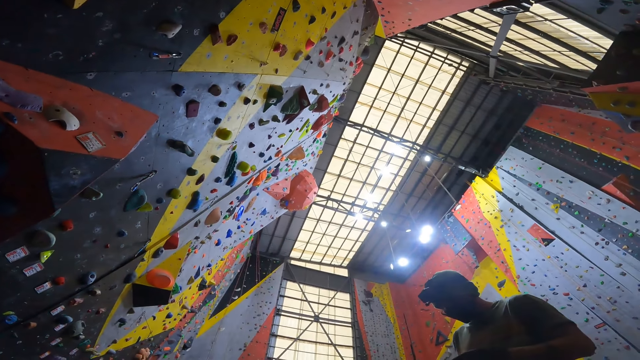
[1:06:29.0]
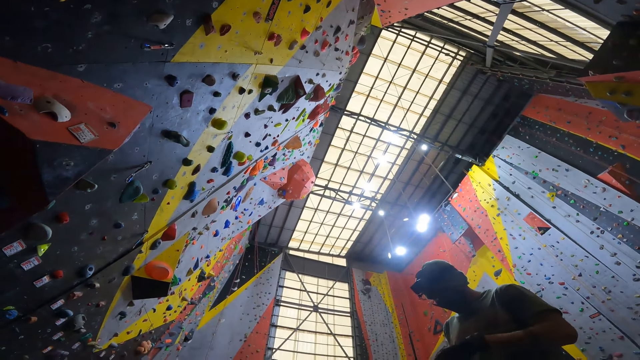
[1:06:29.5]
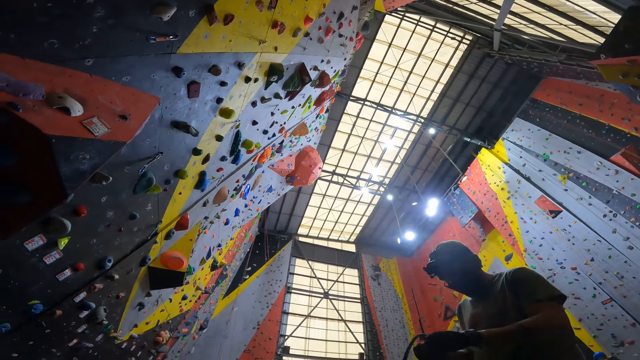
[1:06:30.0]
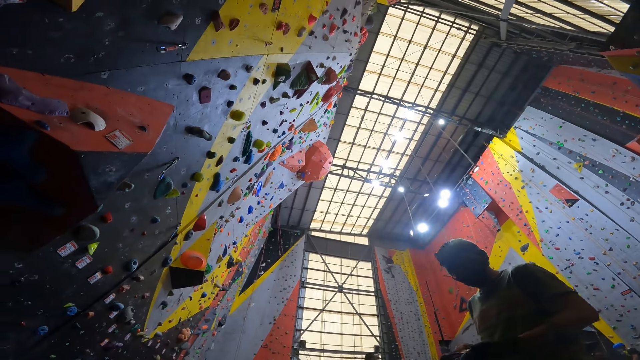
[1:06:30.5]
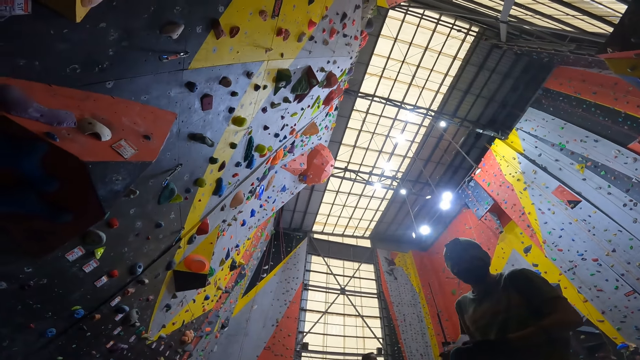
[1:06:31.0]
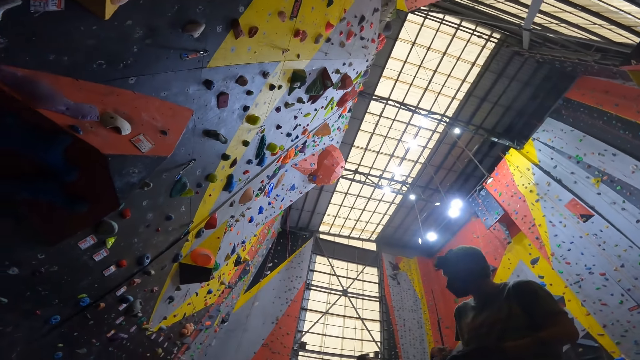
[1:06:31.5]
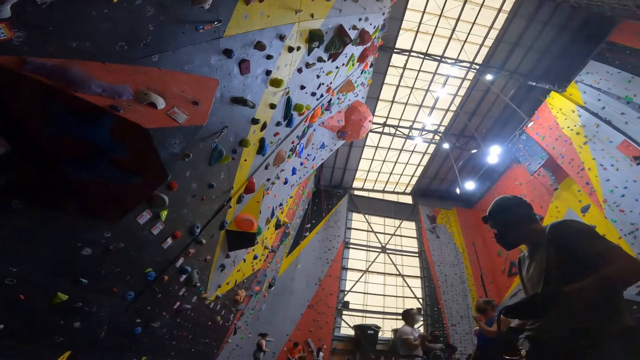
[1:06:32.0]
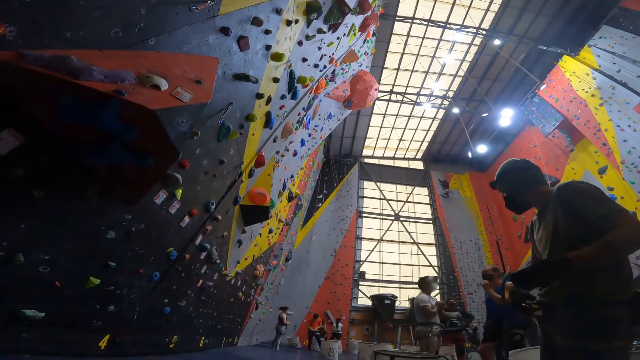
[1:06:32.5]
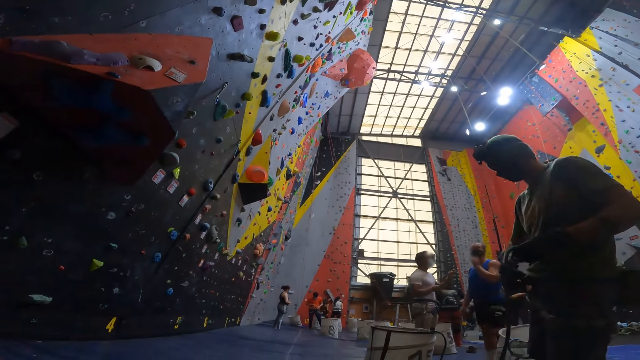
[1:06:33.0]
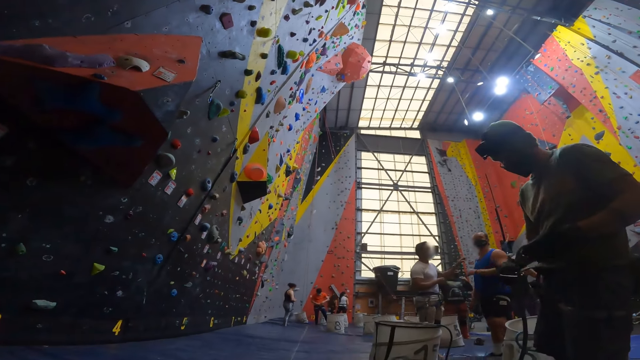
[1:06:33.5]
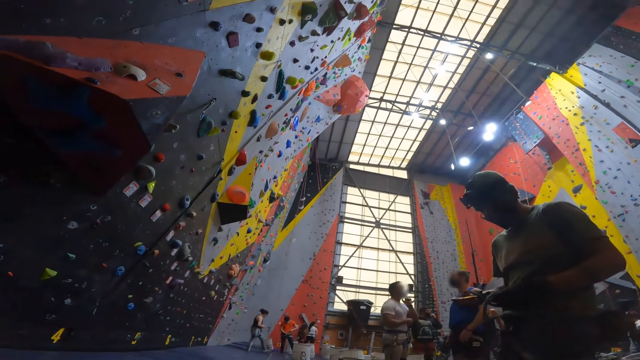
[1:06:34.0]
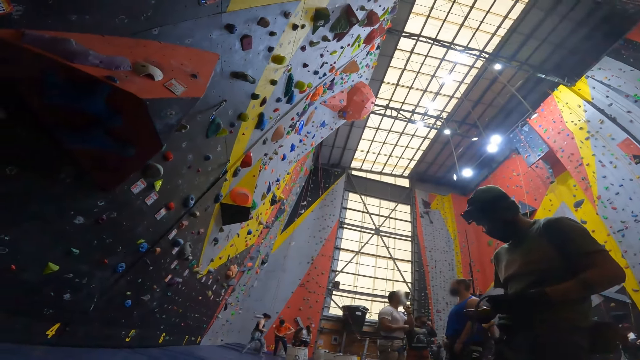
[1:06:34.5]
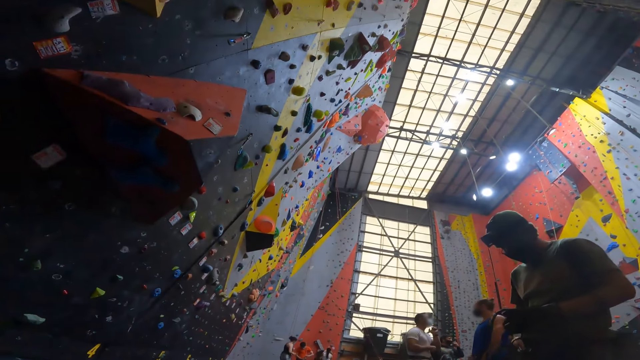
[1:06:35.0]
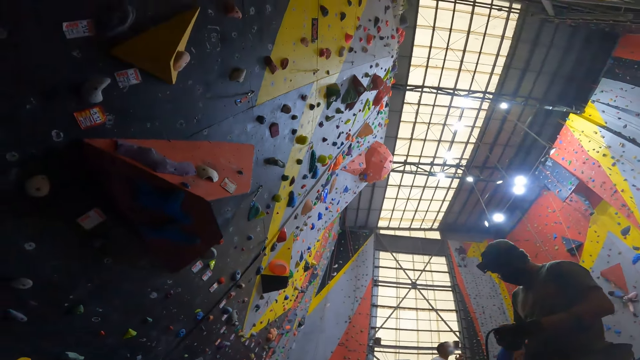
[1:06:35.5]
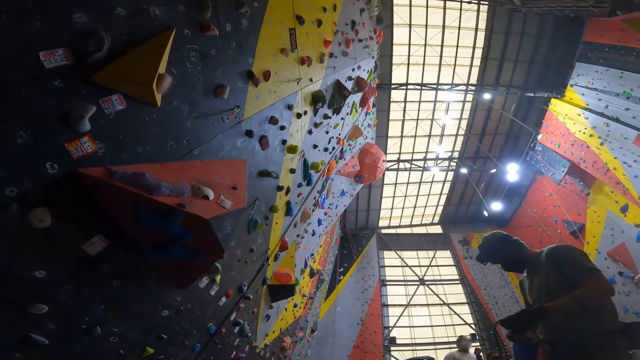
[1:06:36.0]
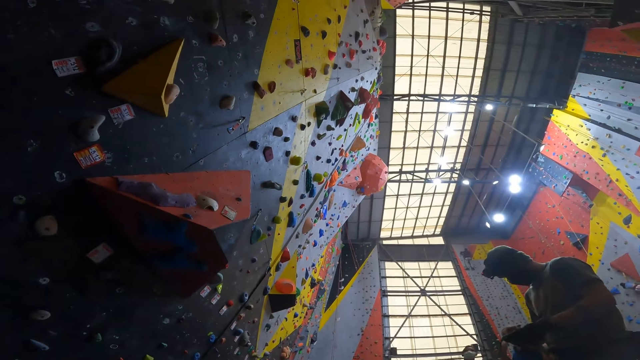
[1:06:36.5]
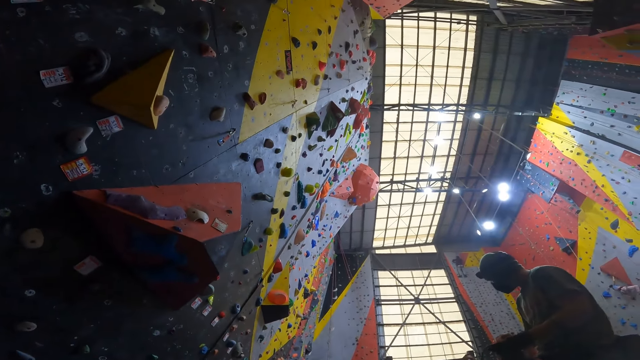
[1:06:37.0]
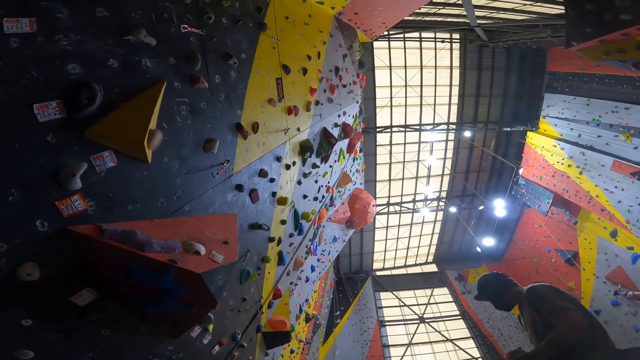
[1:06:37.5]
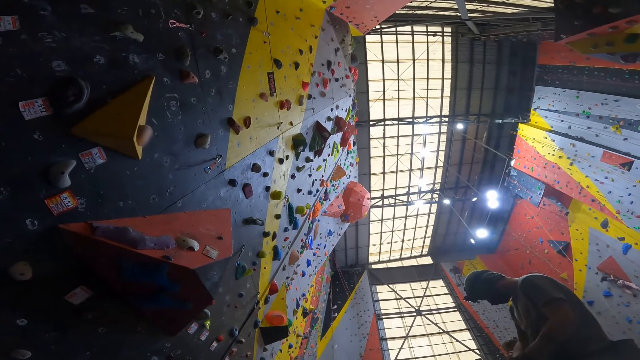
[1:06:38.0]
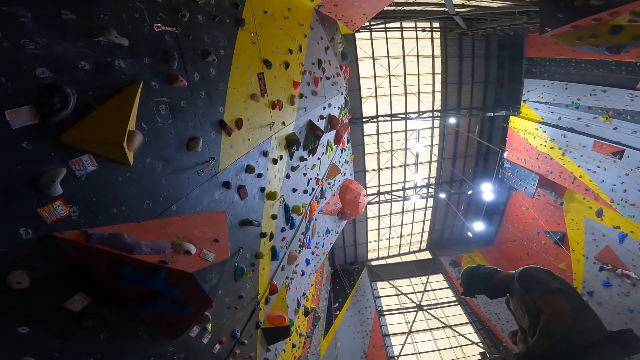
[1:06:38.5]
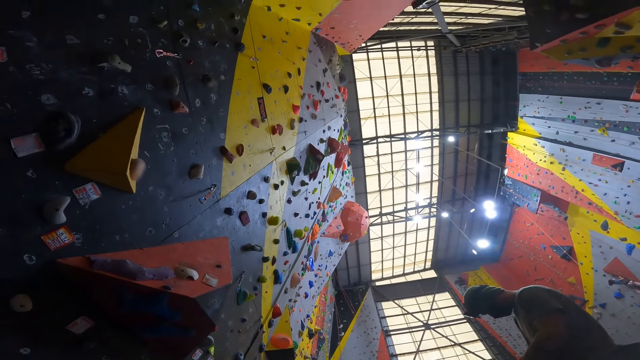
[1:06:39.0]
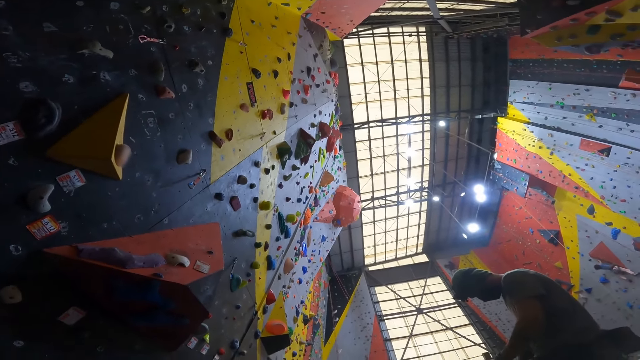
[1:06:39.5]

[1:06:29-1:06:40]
A person holds the rope. A second person adjusts a hose pipe. A third person moves the hand down. A fourth person moves the hand to the face. The second person scrolls a phone.

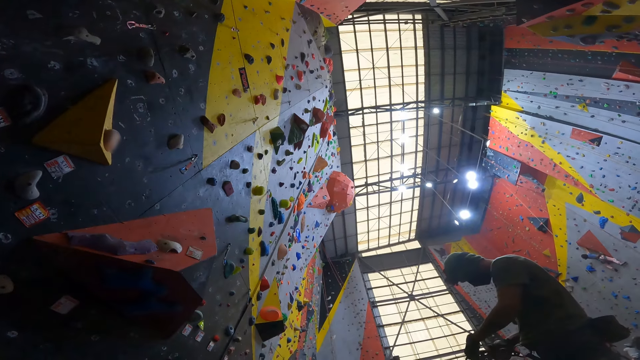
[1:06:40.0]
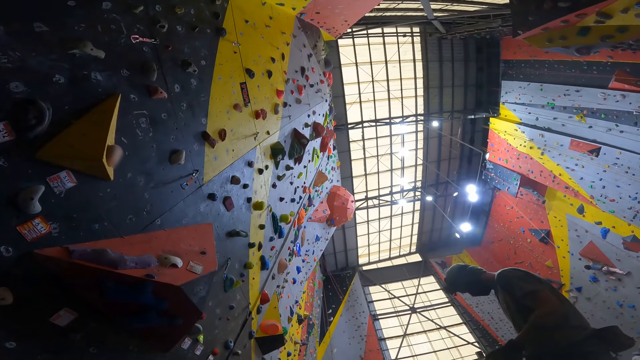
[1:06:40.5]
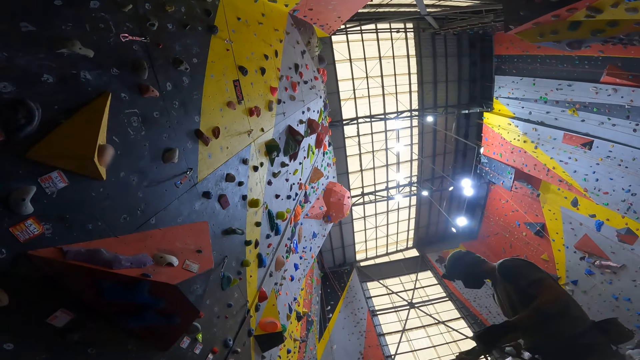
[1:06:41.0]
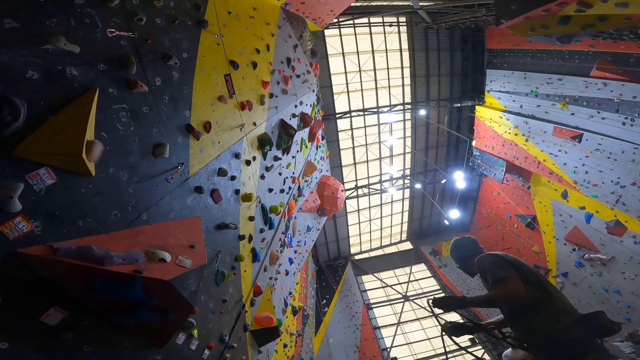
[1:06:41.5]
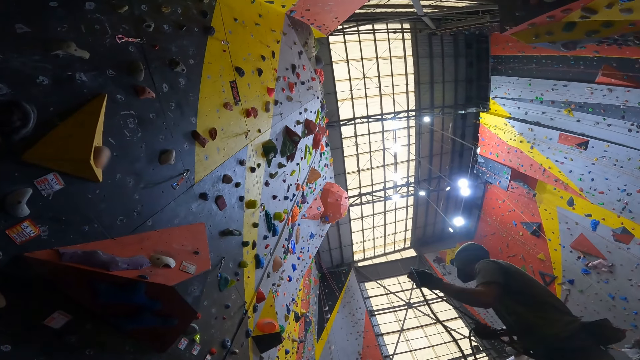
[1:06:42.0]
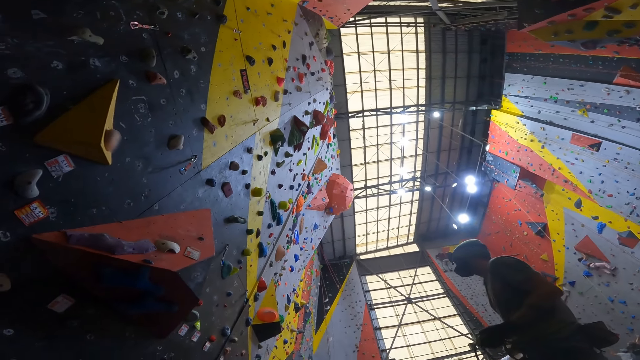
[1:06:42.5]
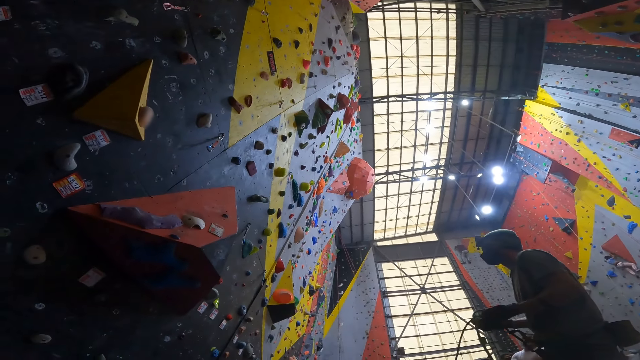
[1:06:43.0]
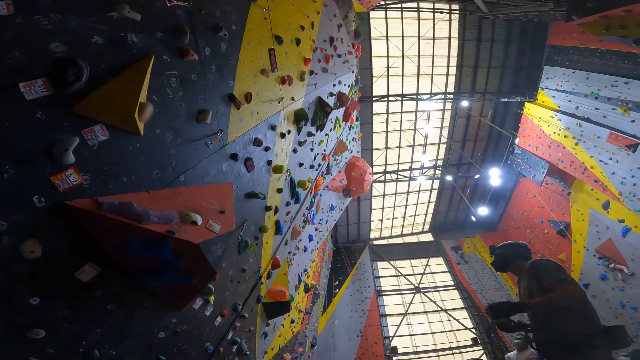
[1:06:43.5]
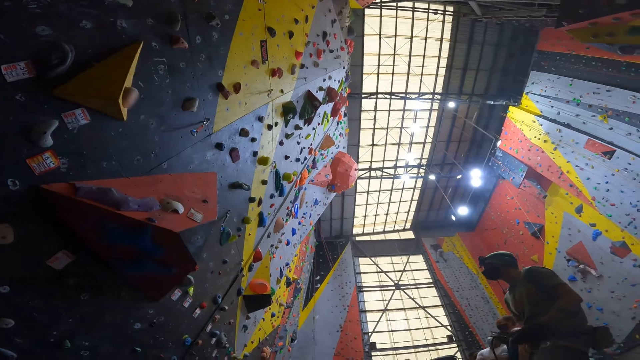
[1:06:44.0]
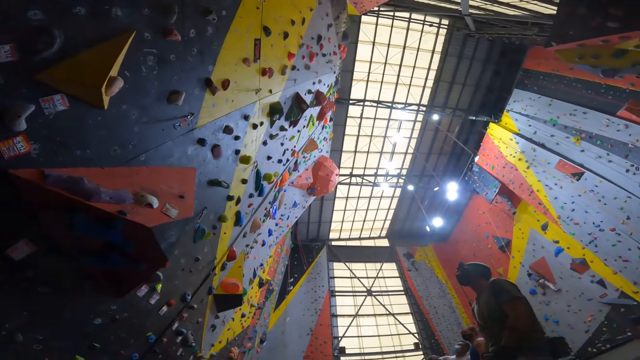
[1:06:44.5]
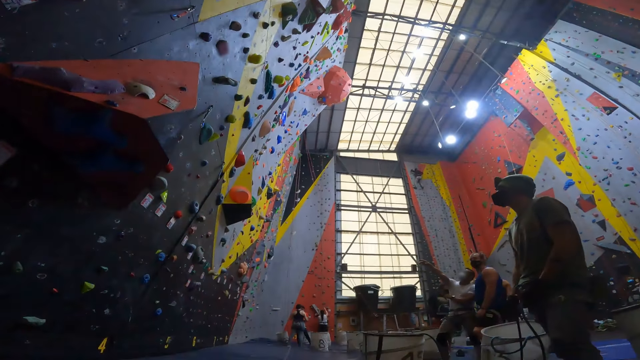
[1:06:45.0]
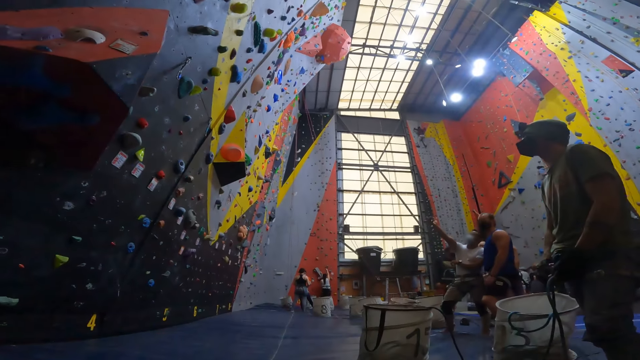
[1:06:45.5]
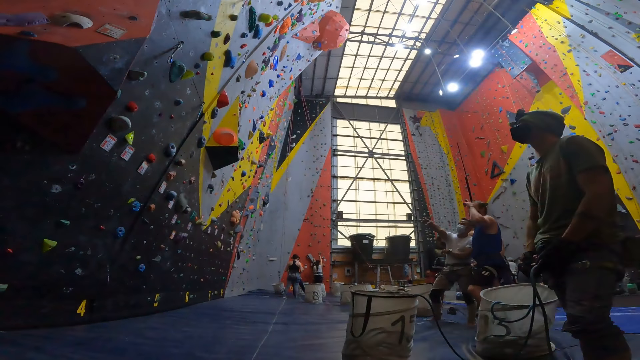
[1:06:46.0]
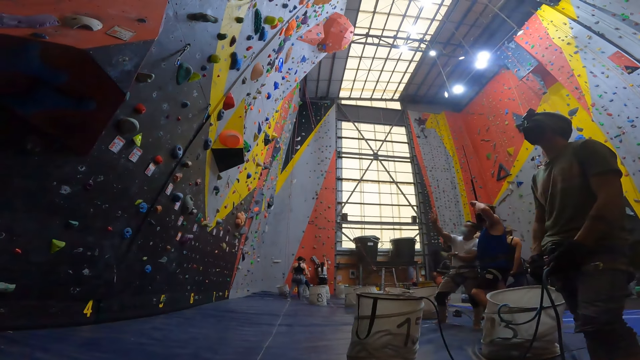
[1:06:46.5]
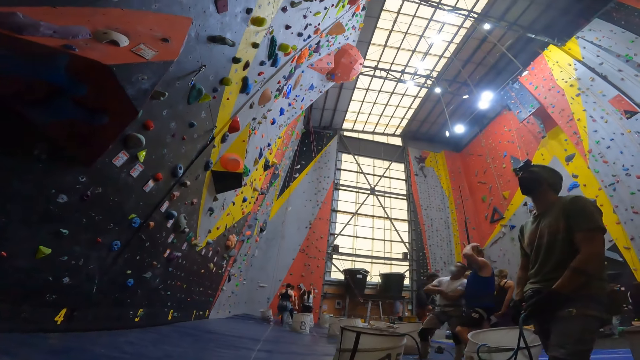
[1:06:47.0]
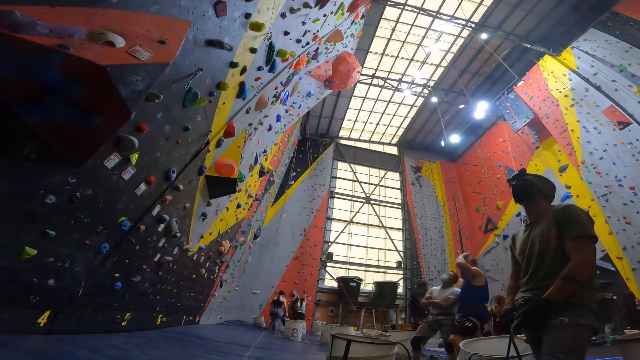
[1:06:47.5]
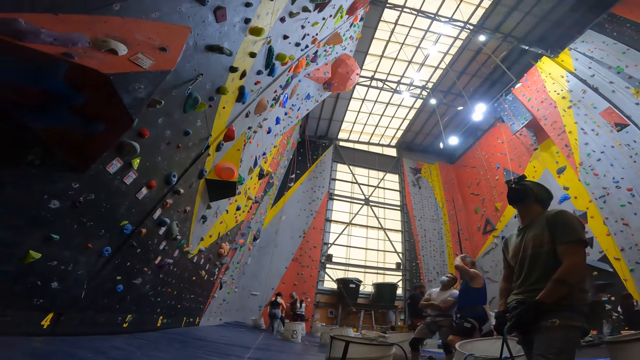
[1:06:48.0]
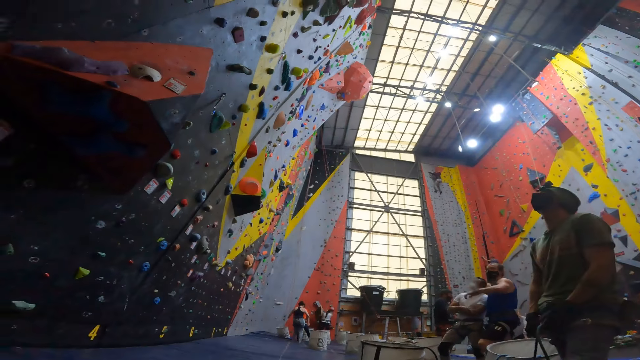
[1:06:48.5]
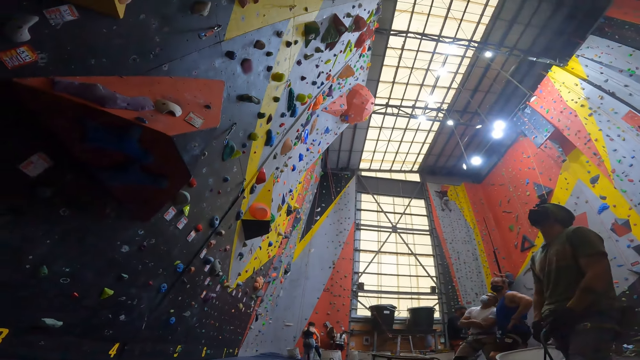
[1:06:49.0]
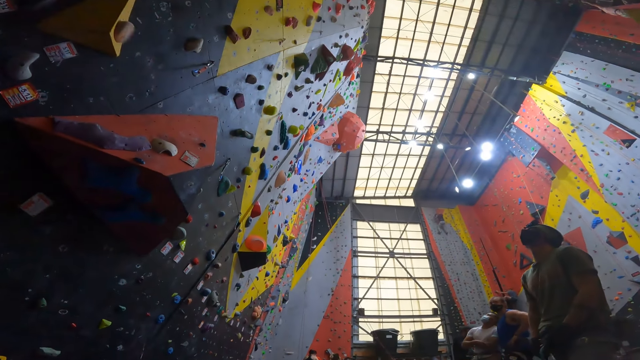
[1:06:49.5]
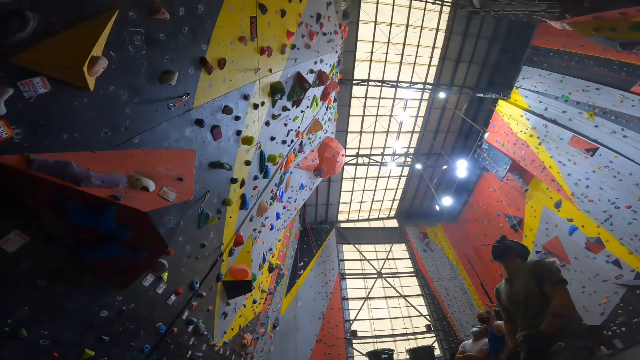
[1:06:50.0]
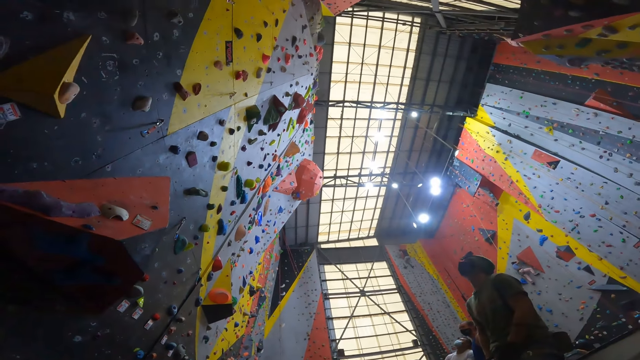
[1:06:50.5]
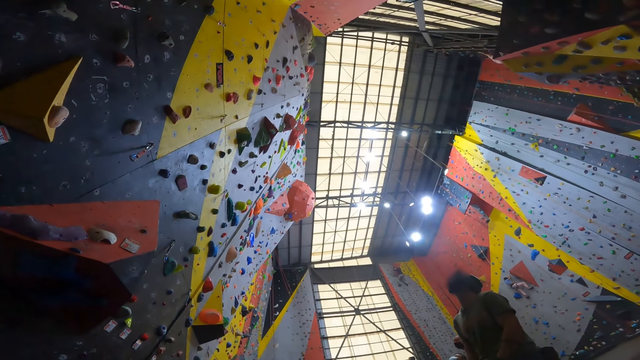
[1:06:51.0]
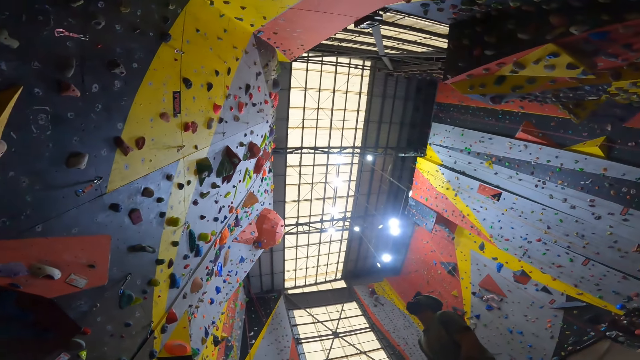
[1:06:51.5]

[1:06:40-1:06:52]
A person moves the rope. Another person points at the wall. A third person moves the hand to the head. The camera wearer looks around.
